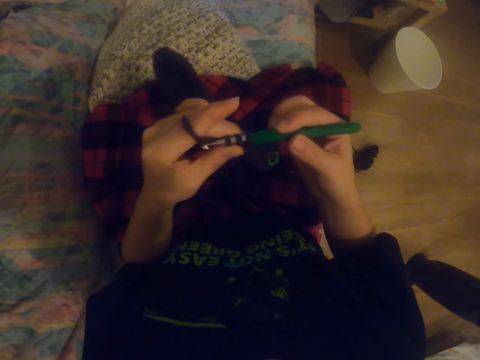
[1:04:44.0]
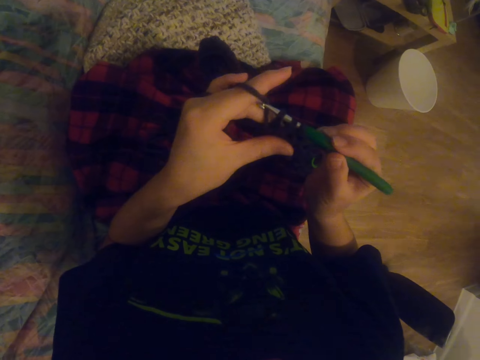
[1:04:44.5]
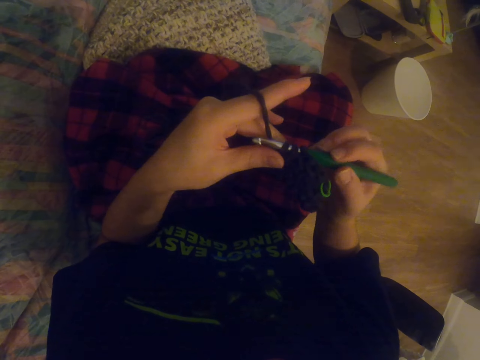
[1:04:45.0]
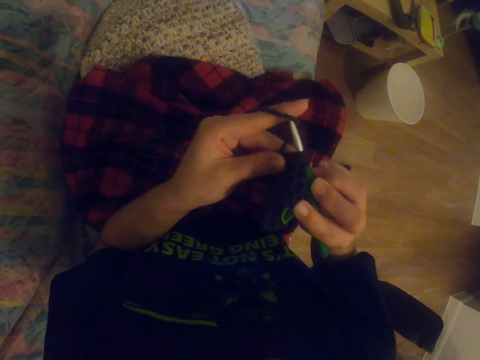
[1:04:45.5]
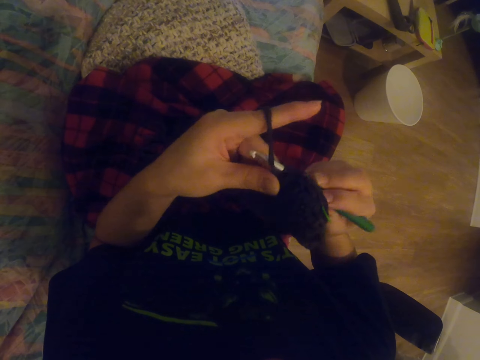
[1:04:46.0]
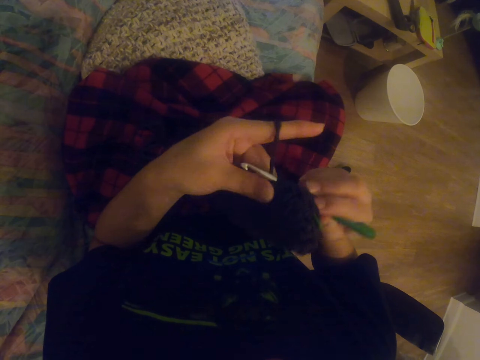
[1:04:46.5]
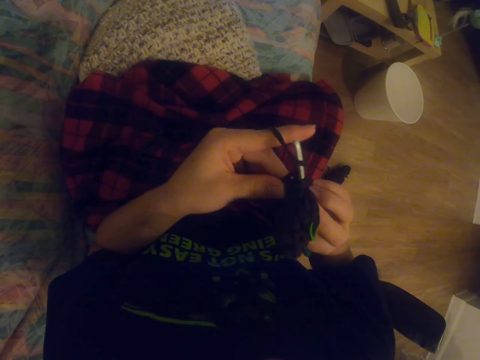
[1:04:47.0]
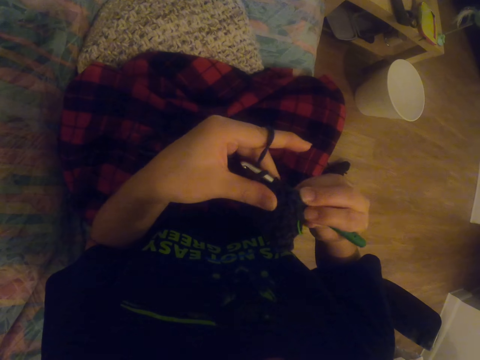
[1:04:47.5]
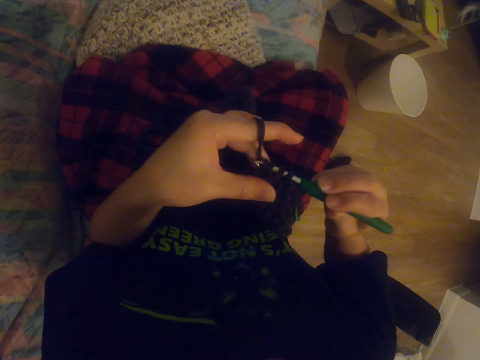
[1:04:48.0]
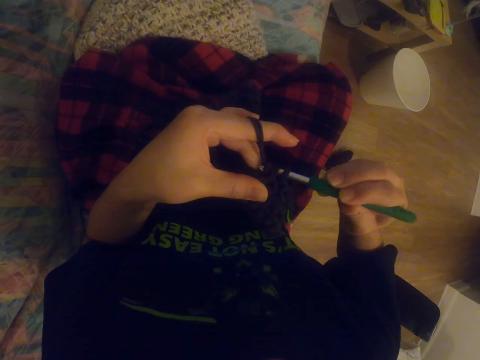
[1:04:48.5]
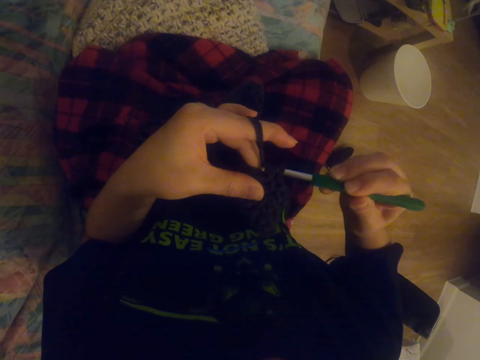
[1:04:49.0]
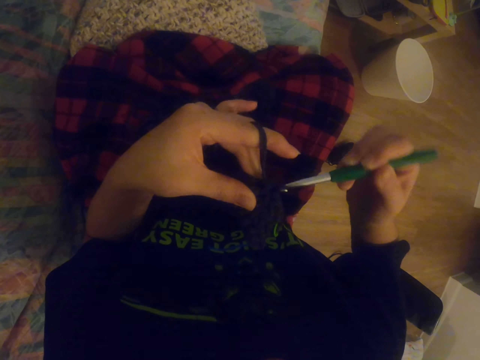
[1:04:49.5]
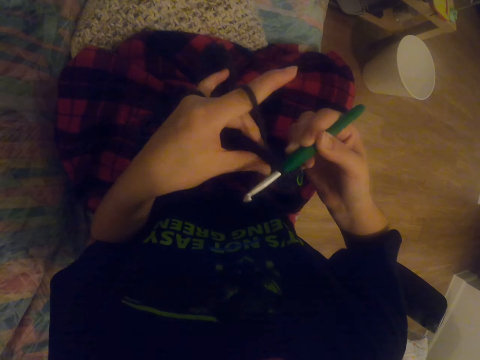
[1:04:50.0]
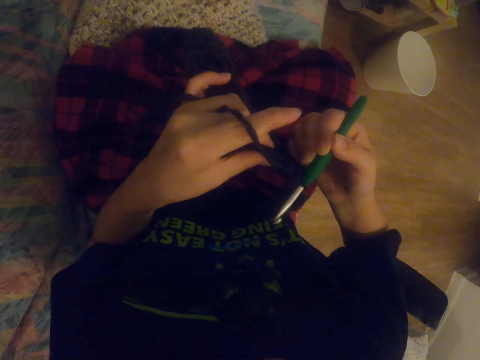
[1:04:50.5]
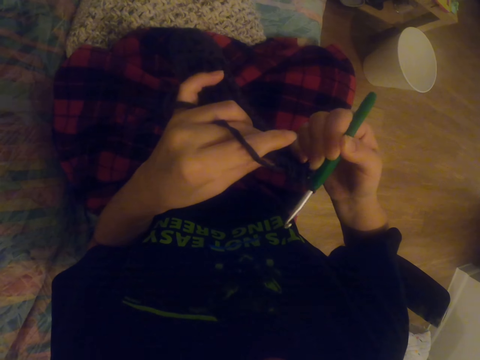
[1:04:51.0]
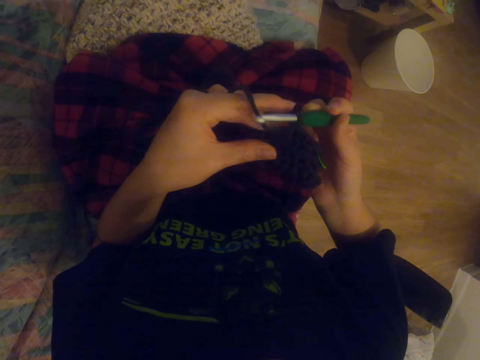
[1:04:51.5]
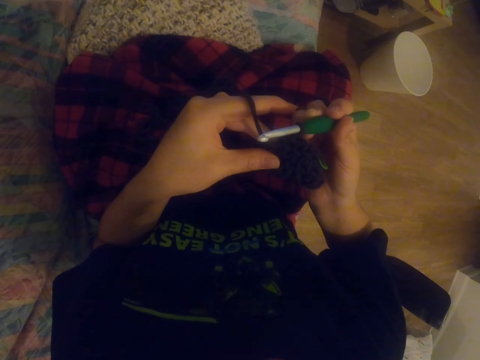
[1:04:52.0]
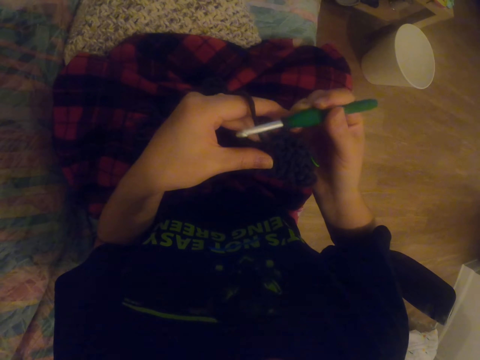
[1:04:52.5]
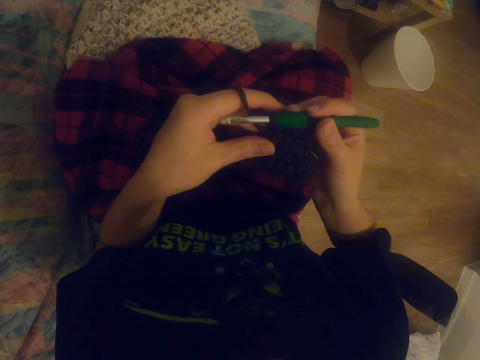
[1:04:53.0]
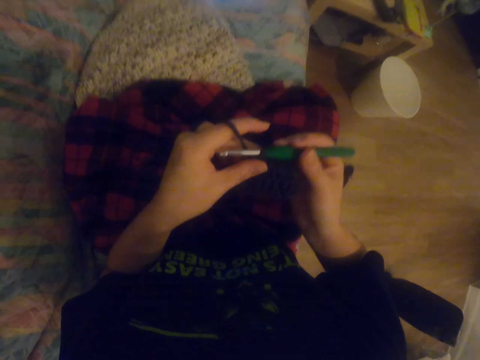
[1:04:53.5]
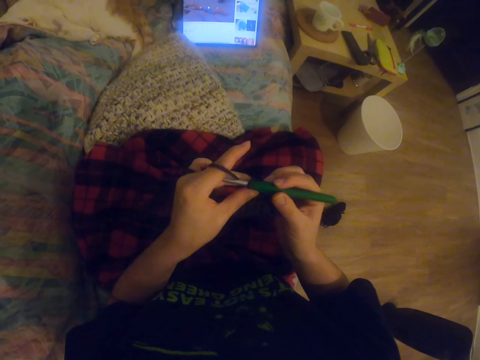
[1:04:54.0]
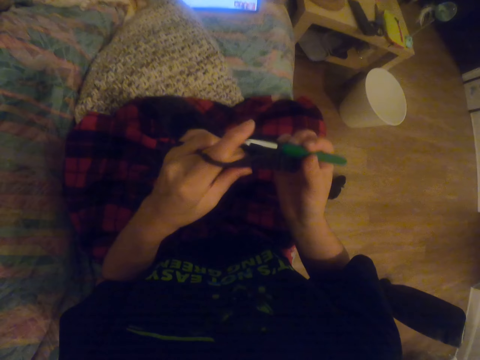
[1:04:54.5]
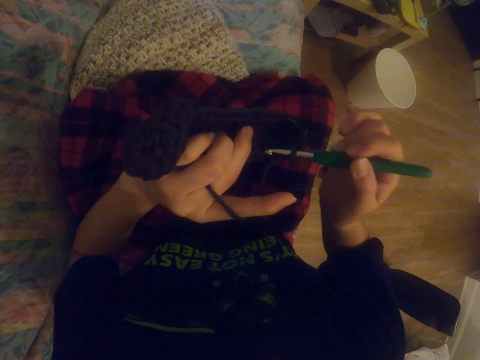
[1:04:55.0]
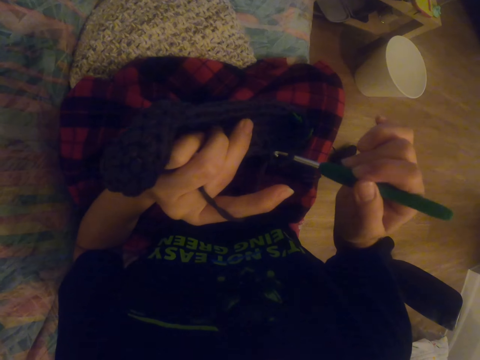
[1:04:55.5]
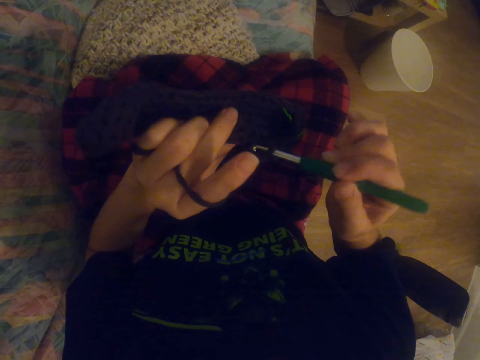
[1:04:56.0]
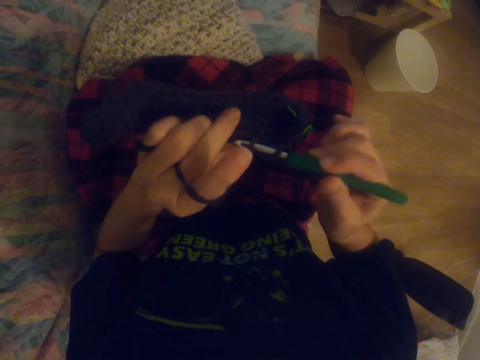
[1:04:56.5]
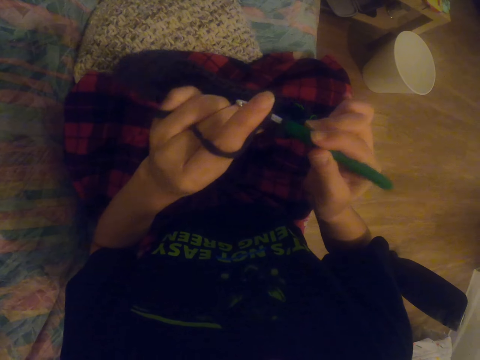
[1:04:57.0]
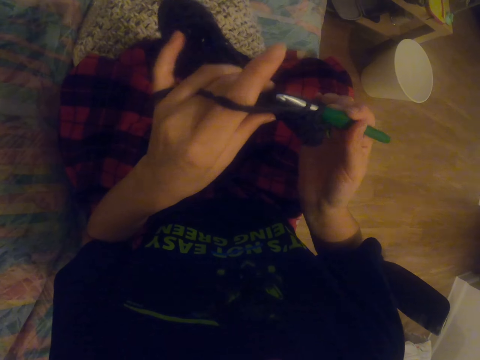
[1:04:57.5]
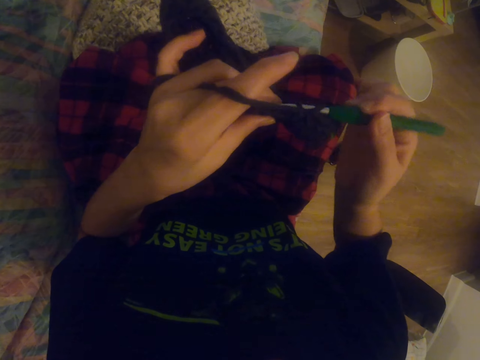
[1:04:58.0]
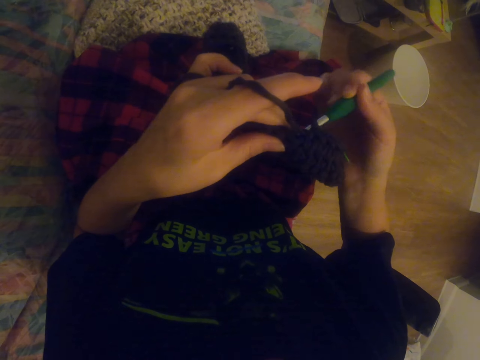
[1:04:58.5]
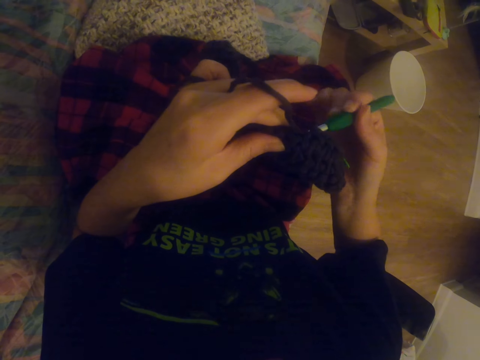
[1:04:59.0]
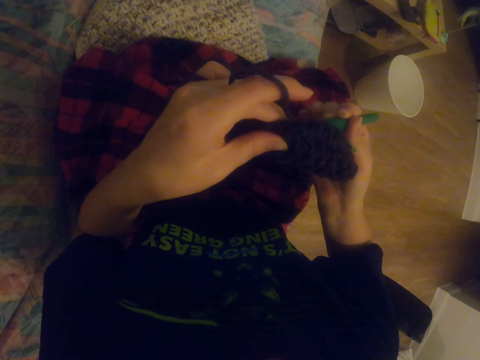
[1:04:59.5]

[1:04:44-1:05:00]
The camera wearer crochets a garment. They look at the tablet. They crochet the garment.

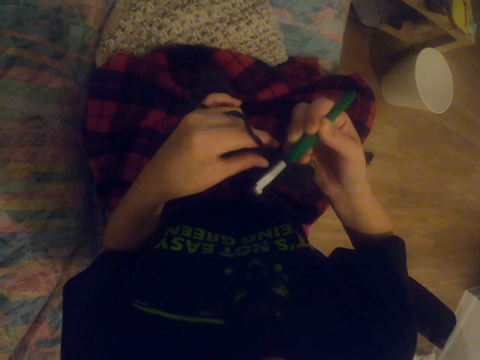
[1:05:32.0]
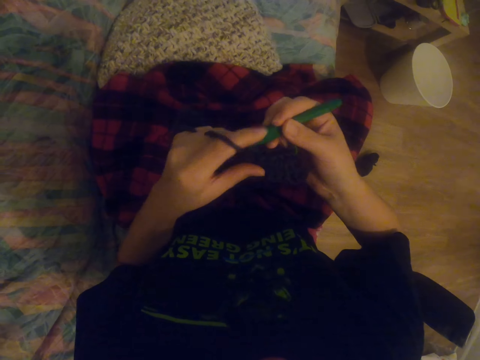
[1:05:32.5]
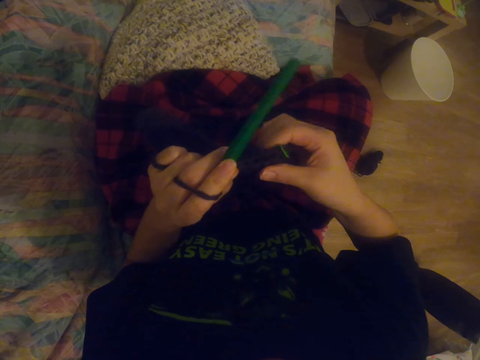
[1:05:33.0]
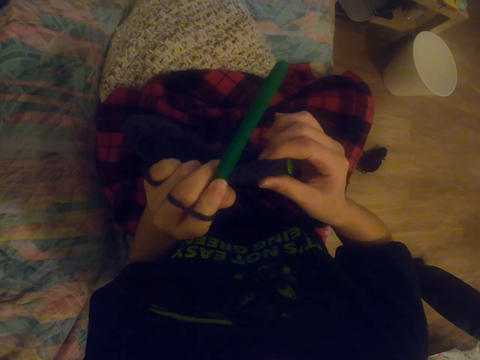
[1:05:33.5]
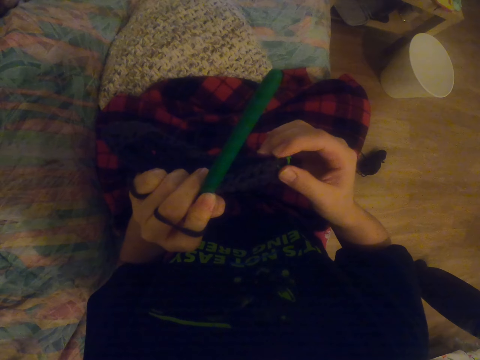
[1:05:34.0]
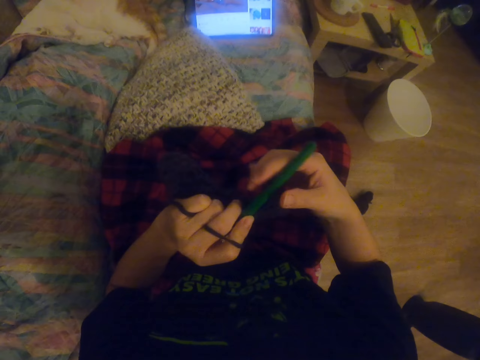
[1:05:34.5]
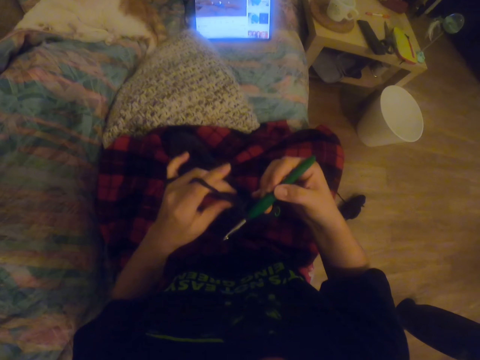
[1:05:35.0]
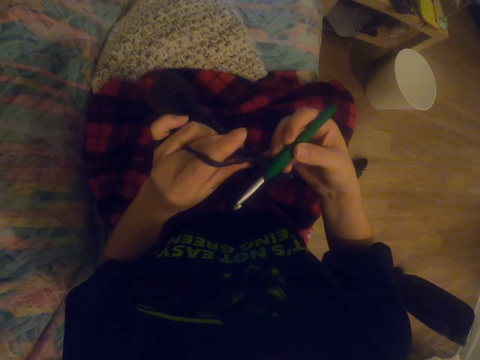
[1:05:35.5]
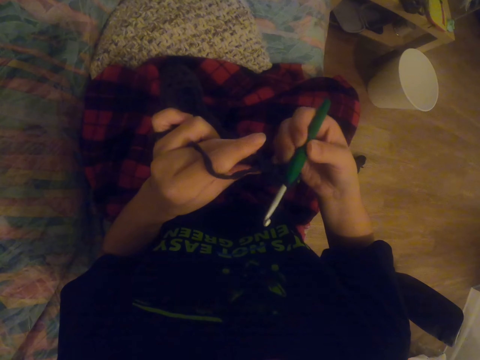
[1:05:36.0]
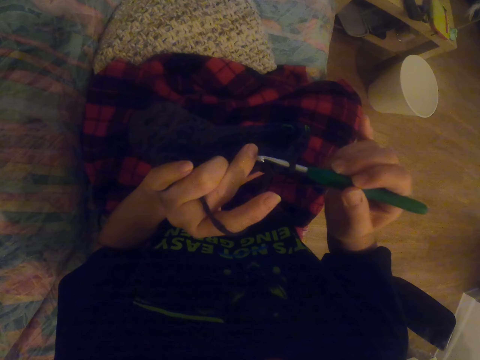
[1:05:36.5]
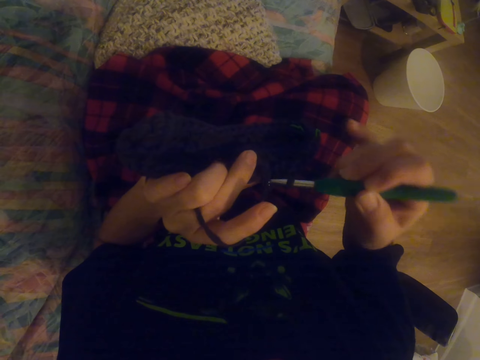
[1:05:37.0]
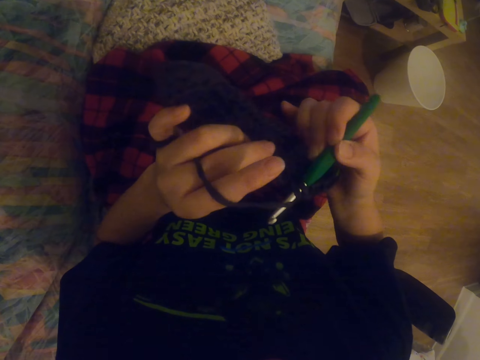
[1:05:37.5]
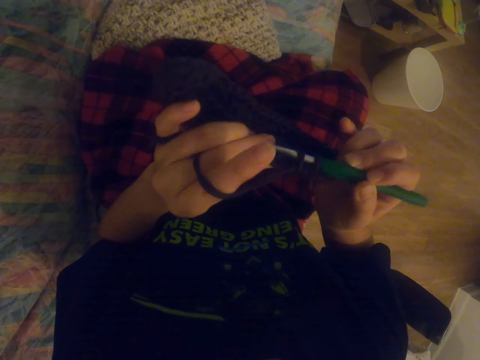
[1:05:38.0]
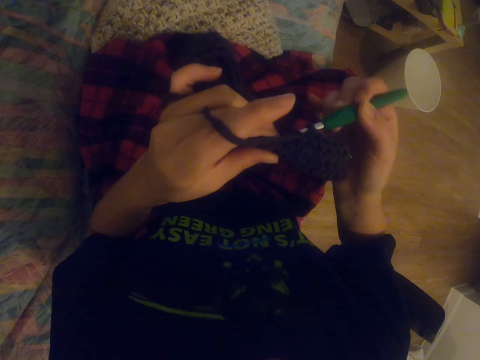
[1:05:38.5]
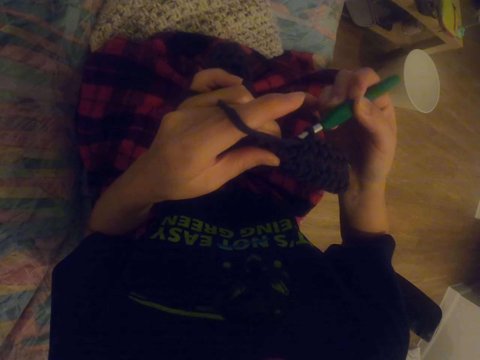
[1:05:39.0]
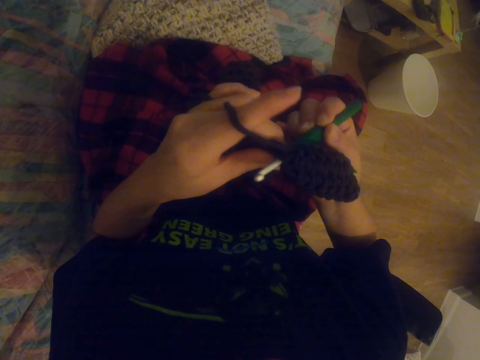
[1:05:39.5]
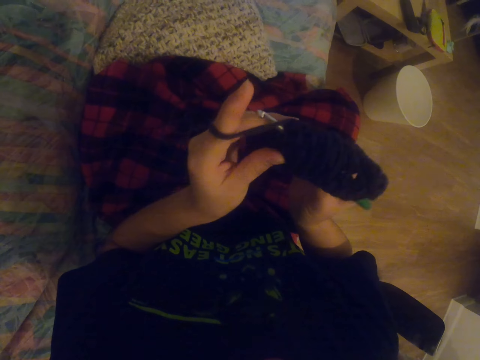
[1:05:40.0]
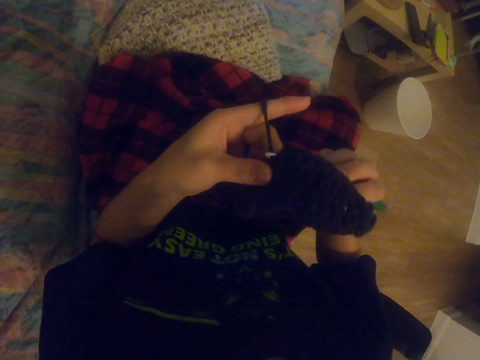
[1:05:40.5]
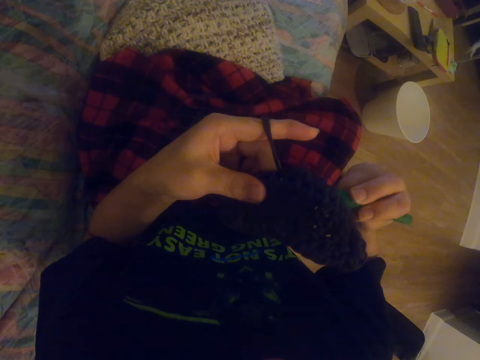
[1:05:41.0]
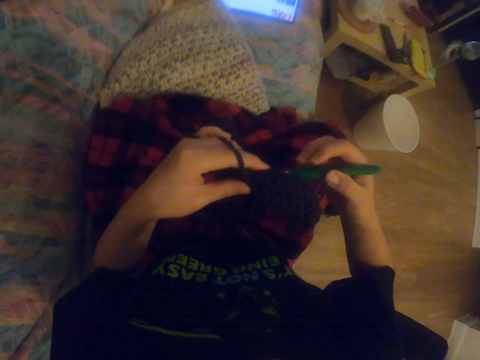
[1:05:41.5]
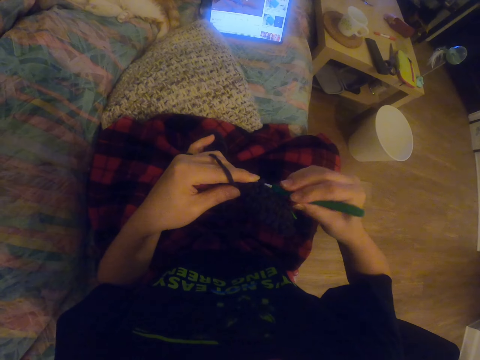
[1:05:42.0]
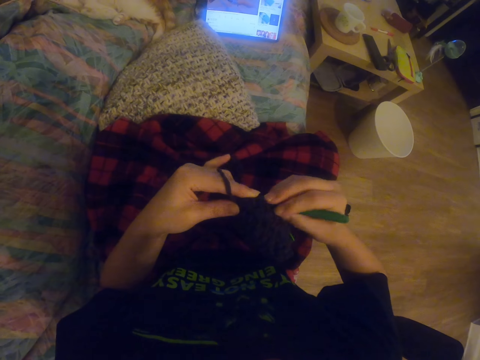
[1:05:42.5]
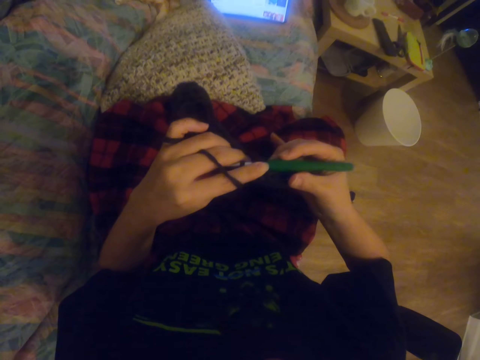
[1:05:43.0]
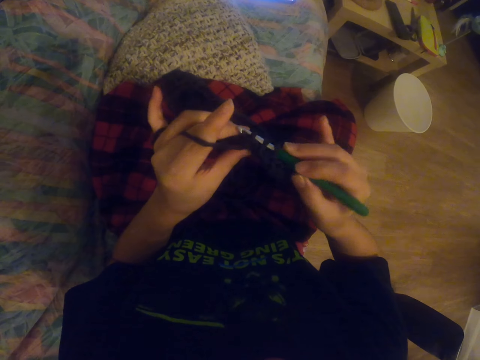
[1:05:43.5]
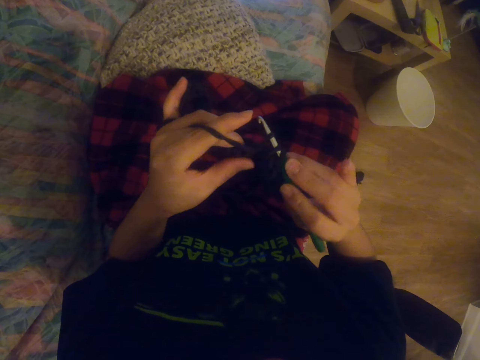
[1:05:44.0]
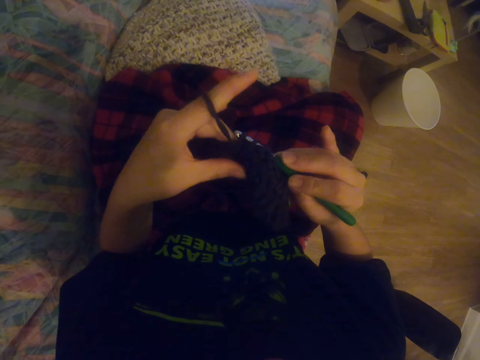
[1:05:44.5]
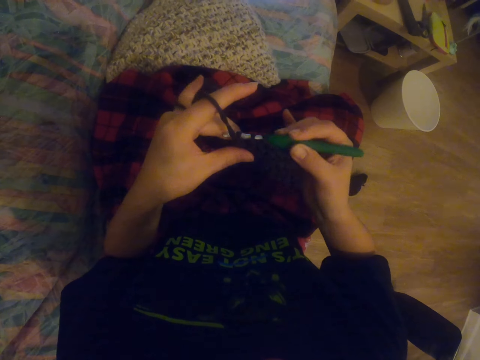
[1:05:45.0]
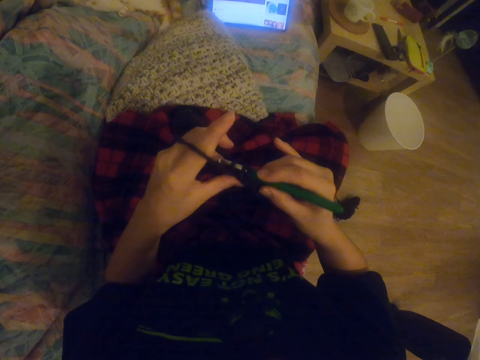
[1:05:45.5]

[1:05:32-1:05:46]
The camera wearer checks the garment. They crochet the garment.
